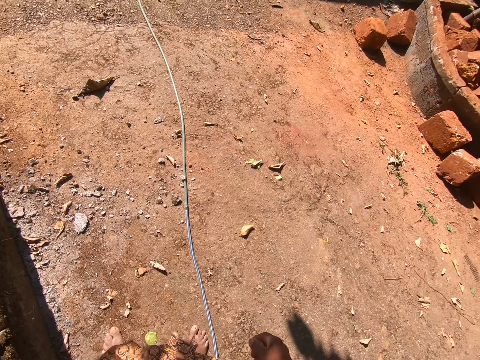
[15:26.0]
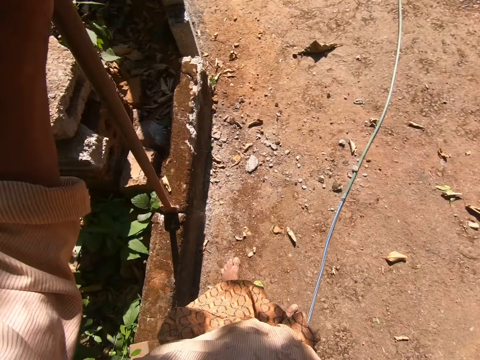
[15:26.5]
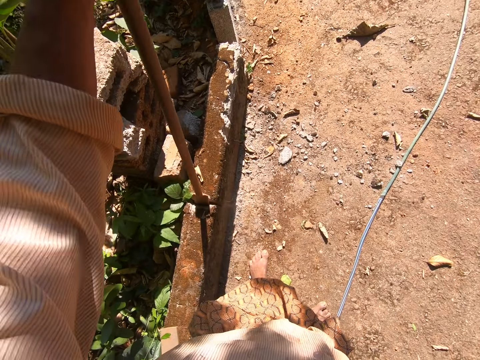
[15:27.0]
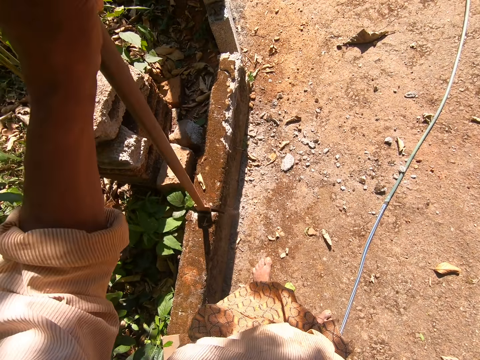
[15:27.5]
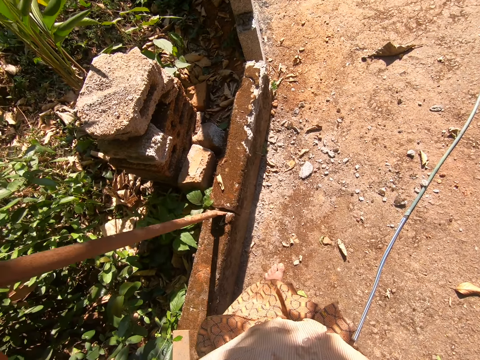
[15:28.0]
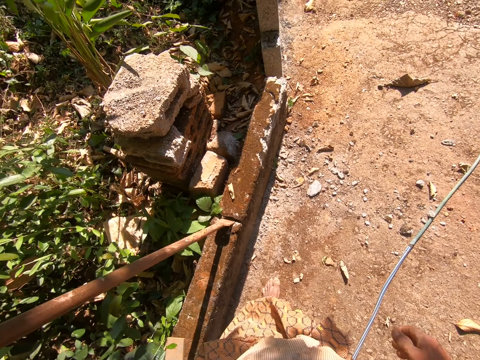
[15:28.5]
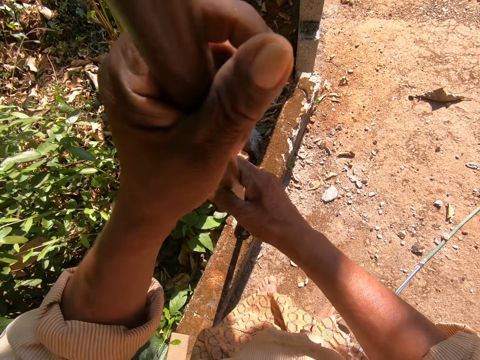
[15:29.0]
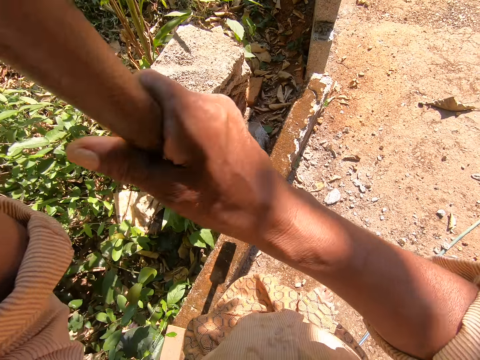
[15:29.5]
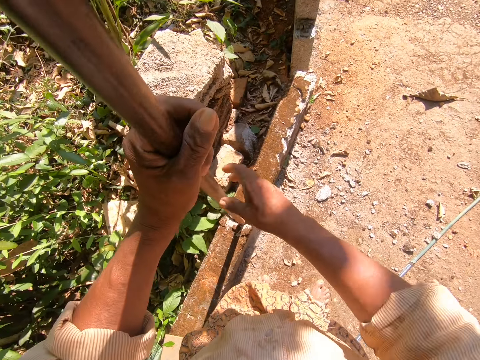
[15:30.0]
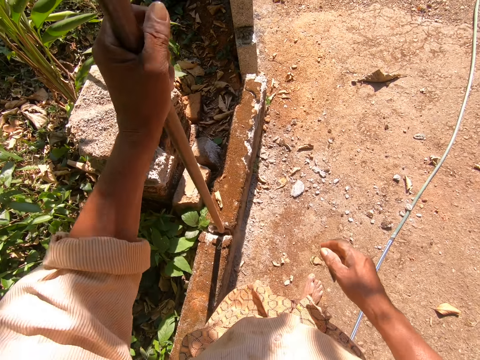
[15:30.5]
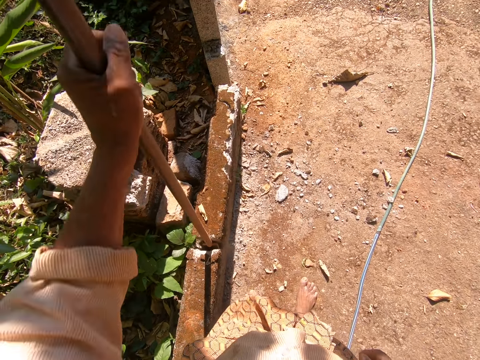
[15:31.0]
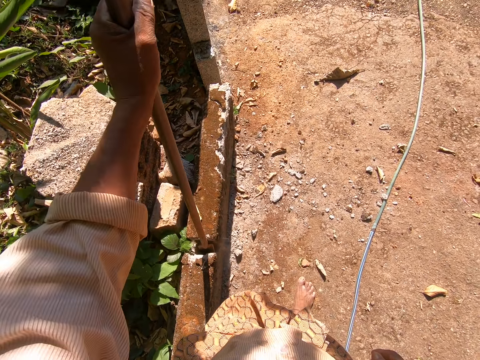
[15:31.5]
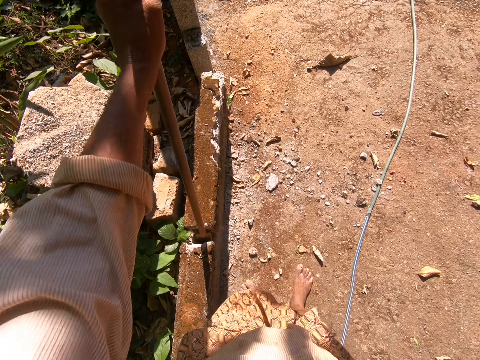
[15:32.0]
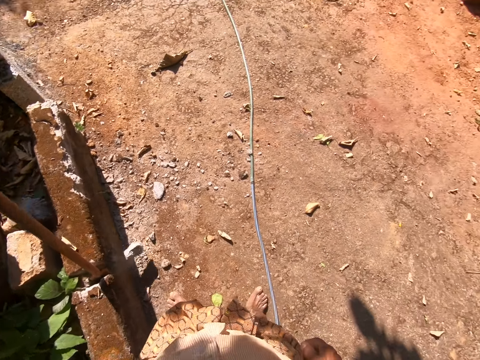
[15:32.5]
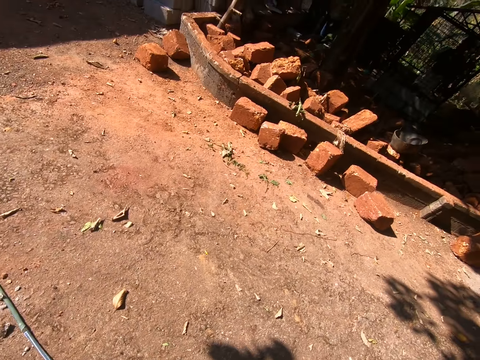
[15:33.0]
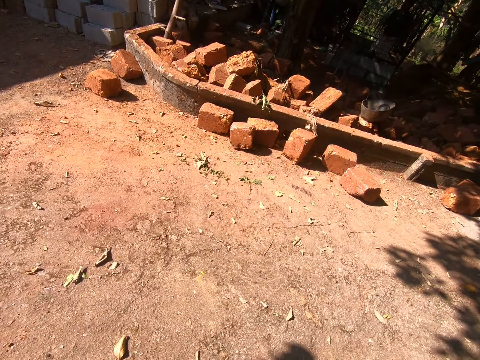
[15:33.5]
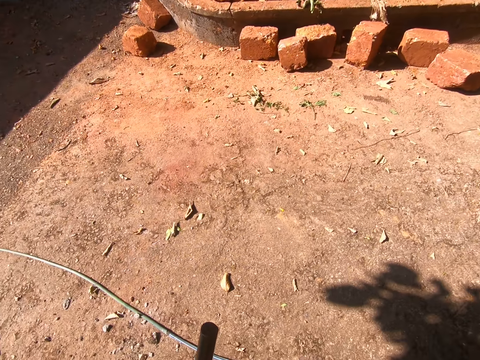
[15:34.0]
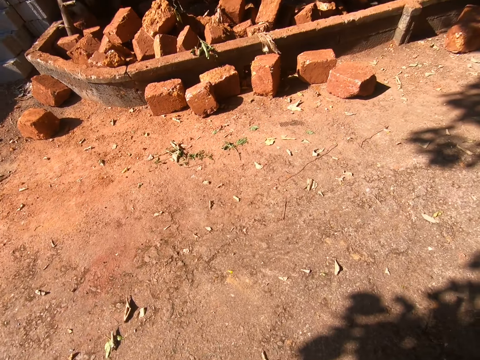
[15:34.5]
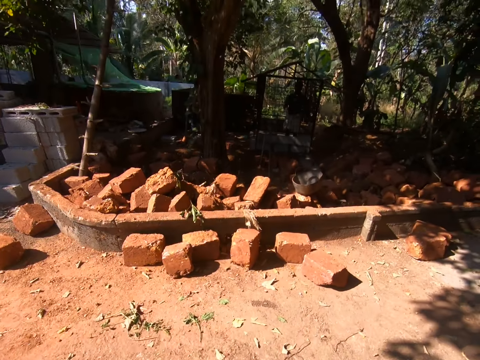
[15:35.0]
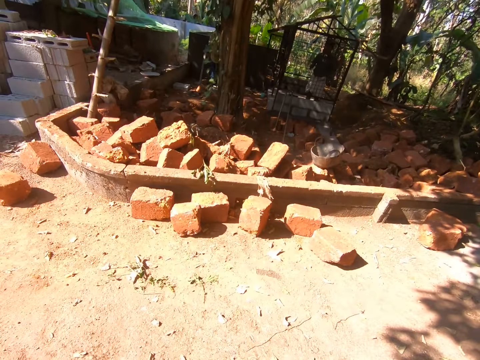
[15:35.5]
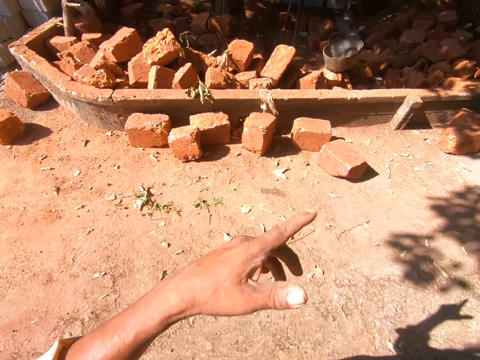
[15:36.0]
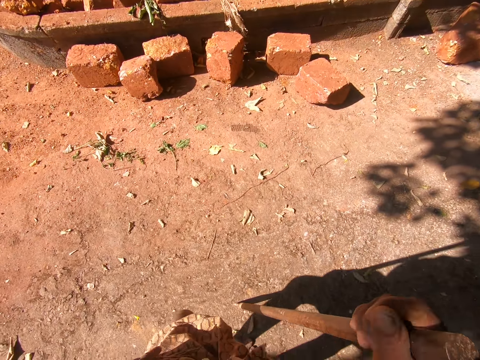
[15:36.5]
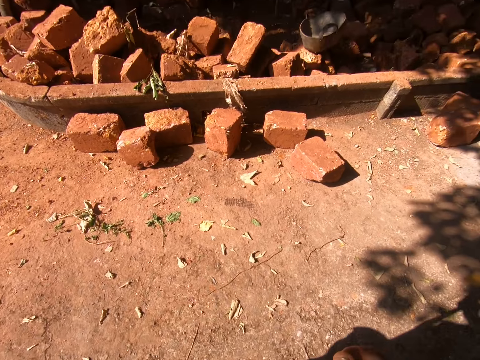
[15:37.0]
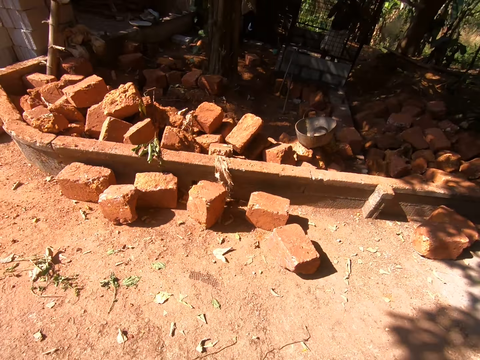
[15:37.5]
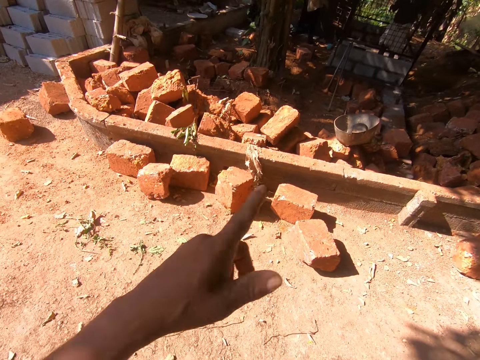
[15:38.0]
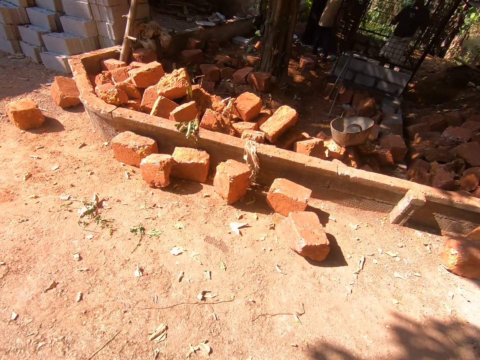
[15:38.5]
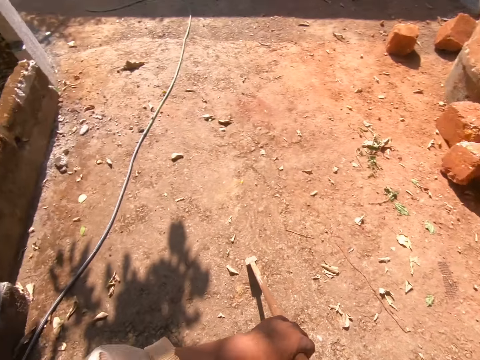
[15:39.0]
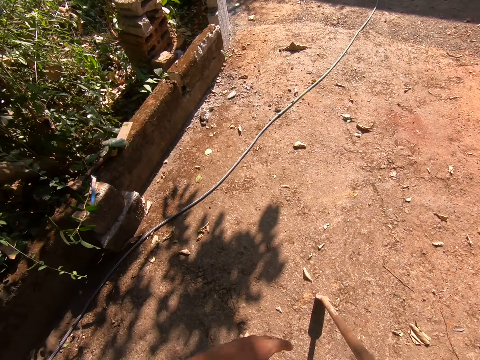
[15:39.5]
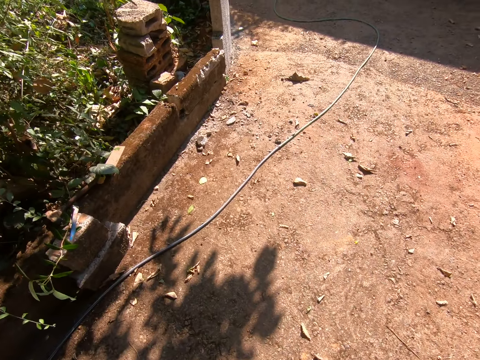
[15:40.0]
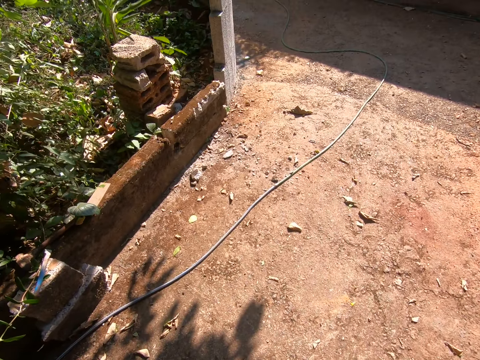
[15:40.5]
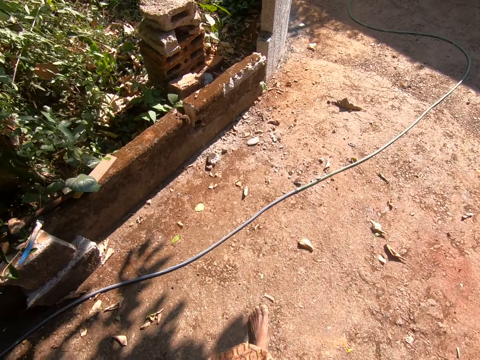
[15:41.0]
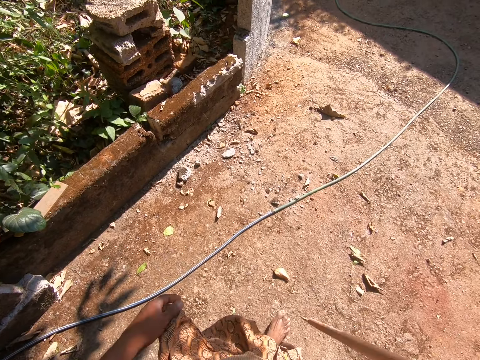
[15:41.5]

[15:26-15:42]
The camera wearer adjusts the digging bar in the stones. They break the wall. They hold the digging bar with two hands. They adjust the stone with the digging bar. They look aside. They walk. They interact with a man. The camera wearer points a finger. They walk round the compound. They hold the digging bar. They point a finger. They drop the digging bar on the ground. They walk.

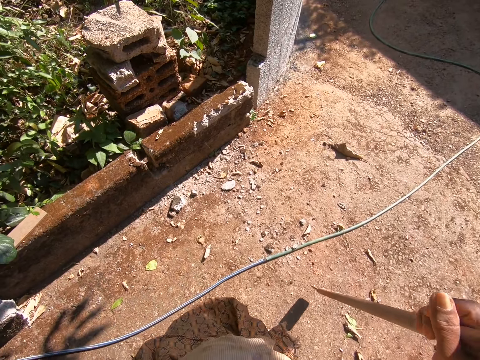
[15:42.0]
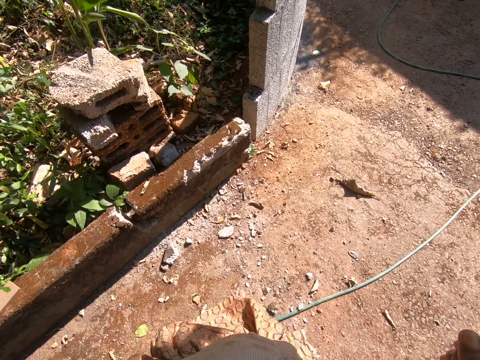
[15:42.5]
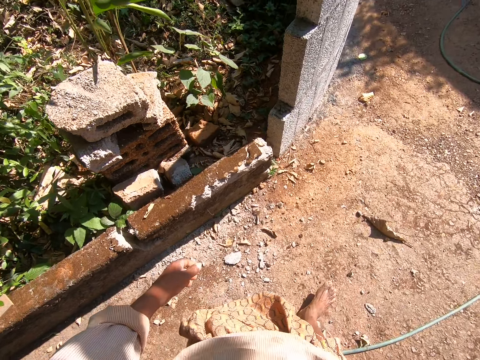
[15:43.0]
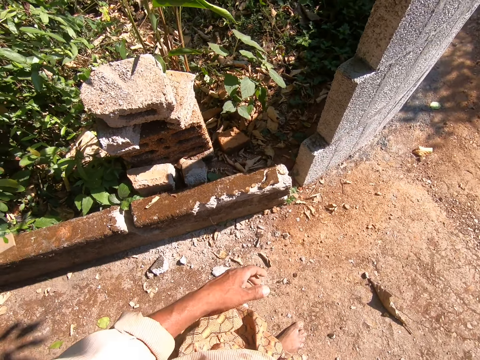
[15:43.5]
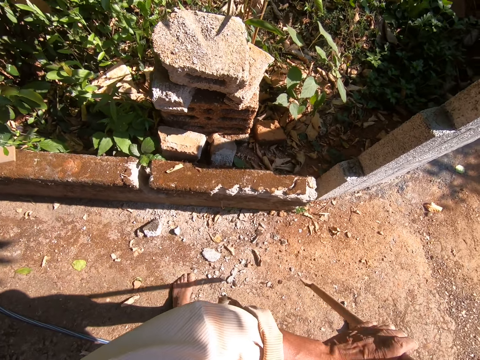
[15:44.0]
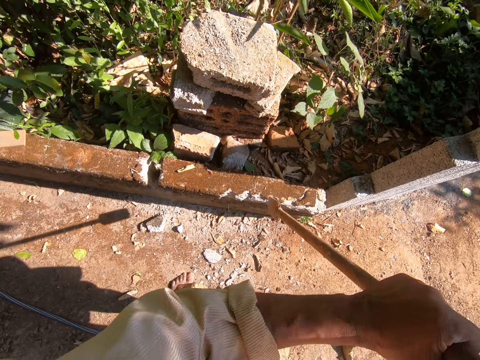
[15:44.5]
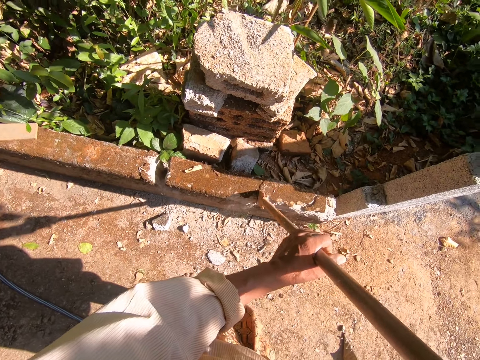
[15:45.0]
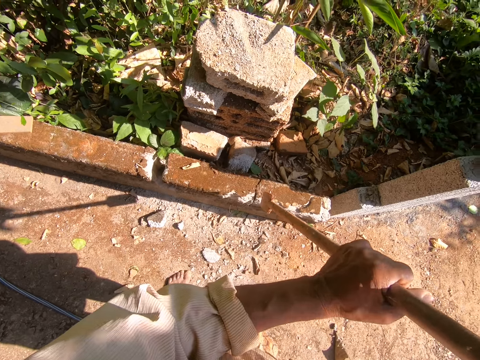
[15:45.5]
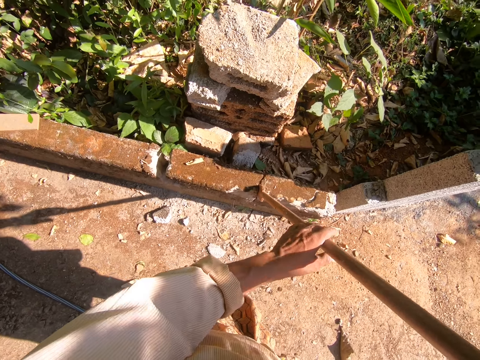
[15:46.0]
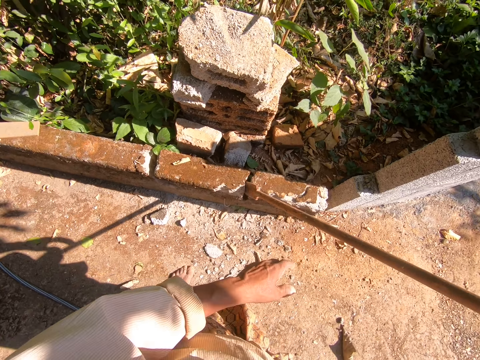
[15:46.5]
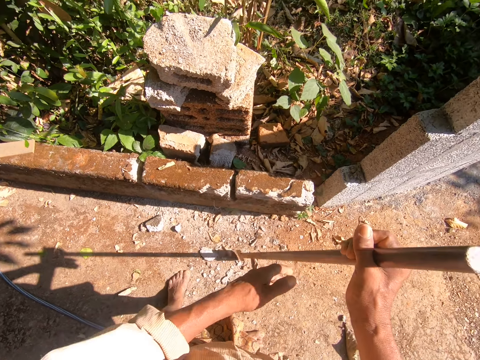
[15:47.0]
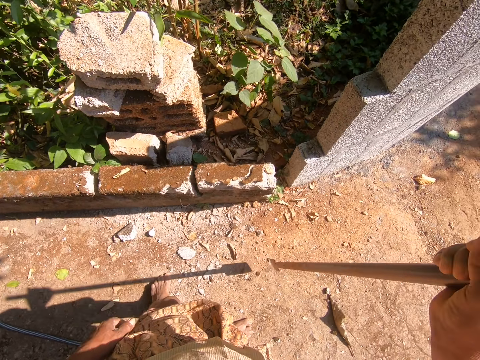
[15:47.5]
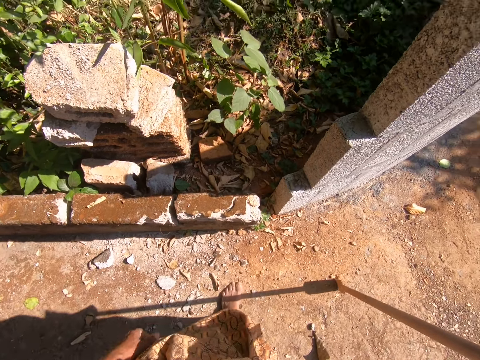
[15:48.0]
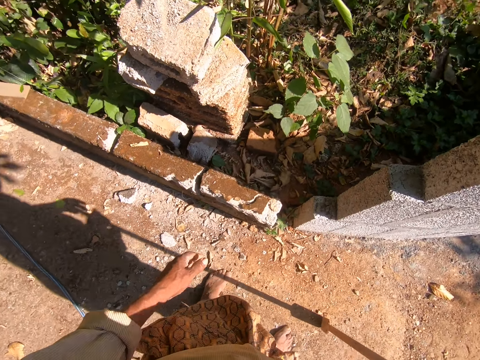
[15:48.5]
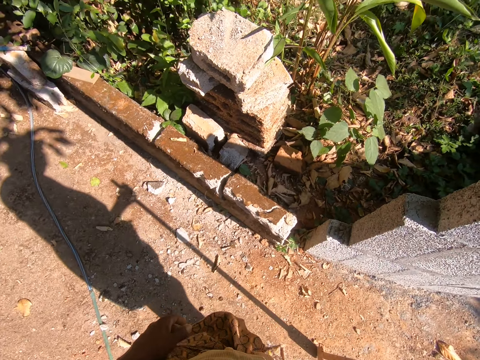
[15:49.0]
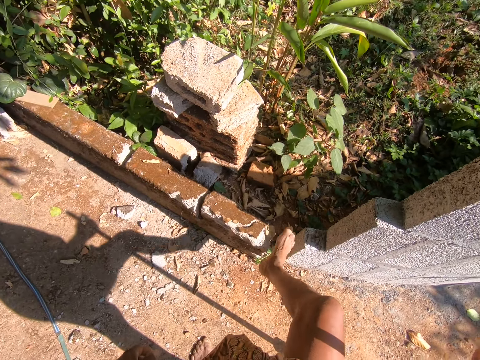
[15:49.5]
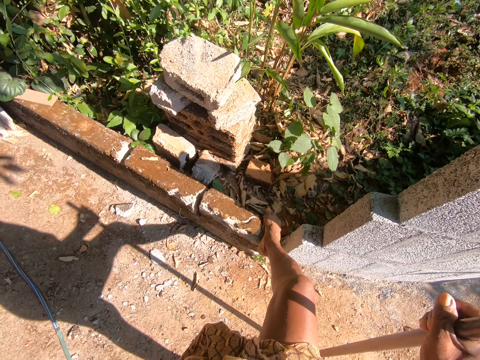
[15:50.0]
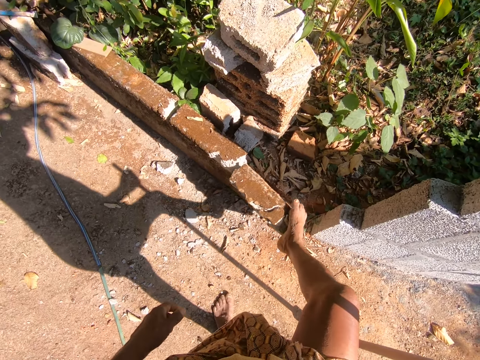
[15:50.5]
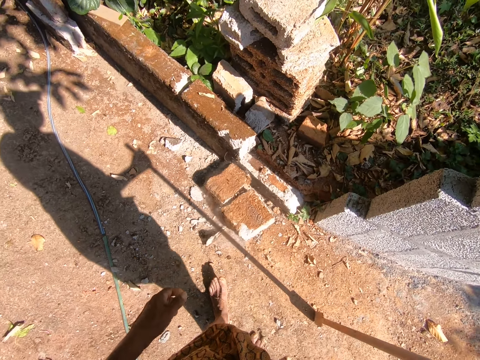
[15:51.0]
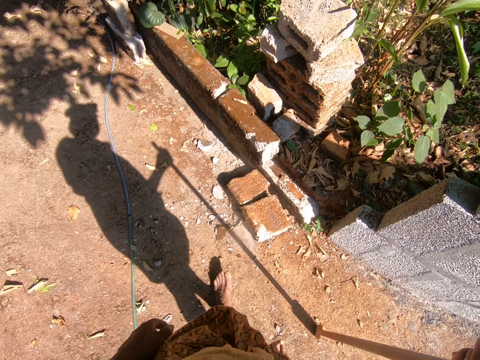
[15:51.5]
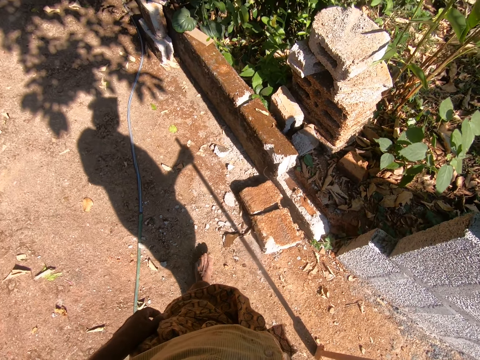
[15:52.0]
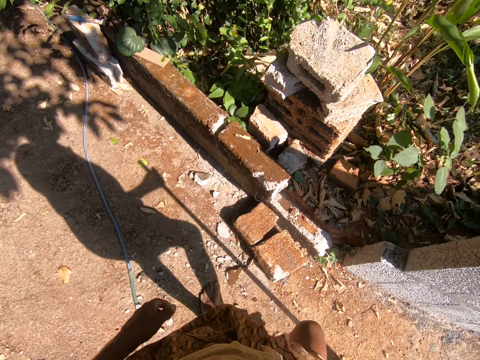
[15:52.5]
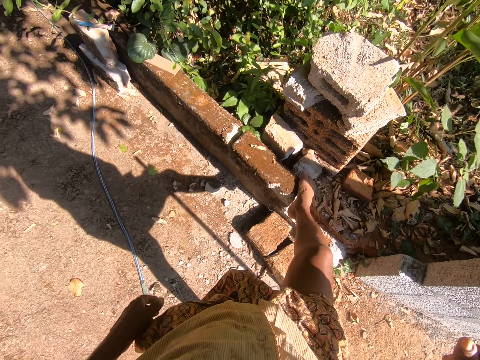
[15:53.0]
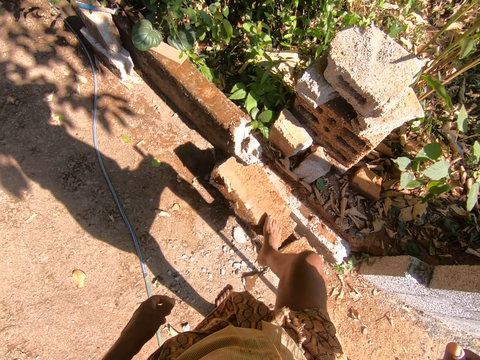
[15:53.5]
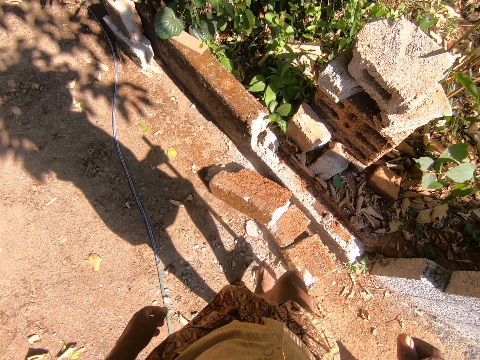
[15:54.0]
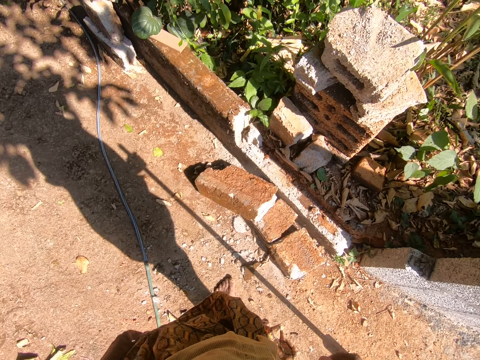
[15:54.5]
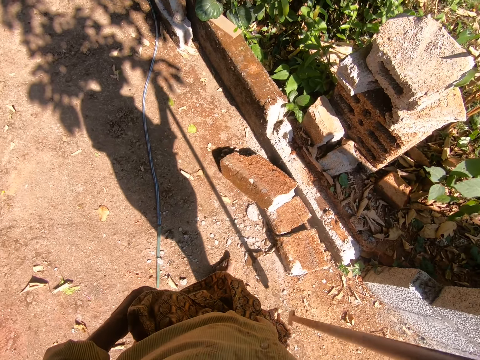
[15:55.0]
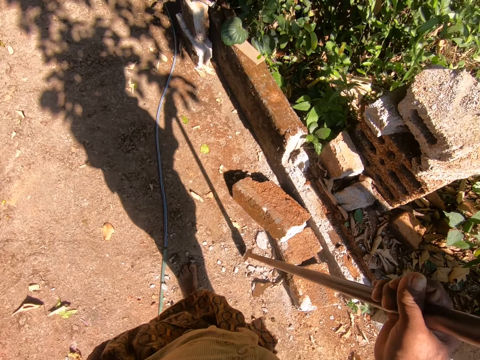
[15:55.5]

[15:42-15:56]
The camera wearer drops the digging bar on the ground. He walks. He holds the digging bar with both hands. He stares at the wall. He adjusts the stone with the digging bar. He breaks the wall. He hits the digging bar on the ground. He moves a brick with his feet. He places the leg on the ground. He stares at the wall. He moves the brick with his feet. He drops the leg on the ground. He stares at the wall. He drops the digging bar on the ground.
